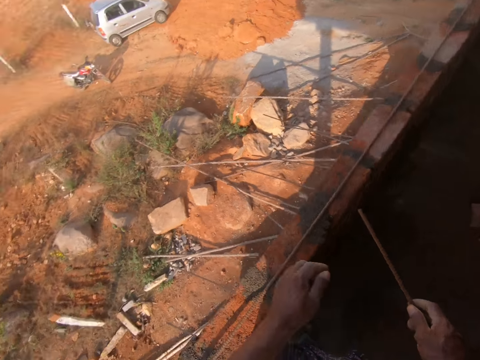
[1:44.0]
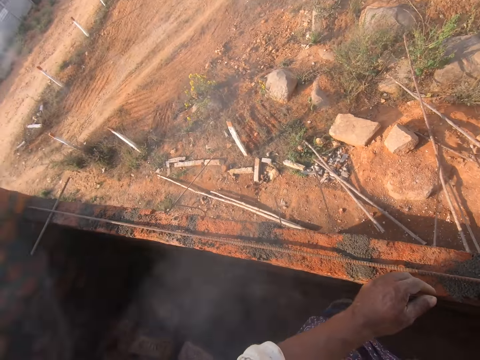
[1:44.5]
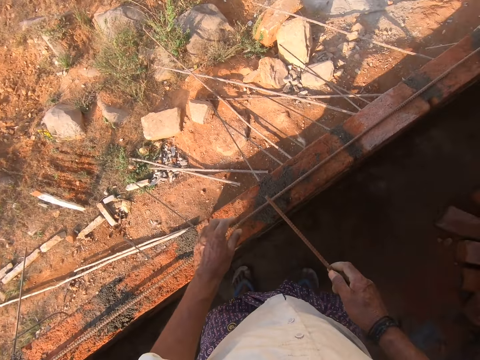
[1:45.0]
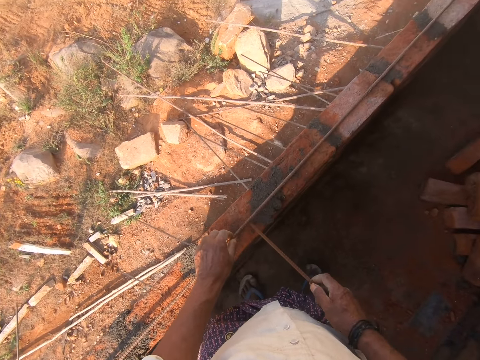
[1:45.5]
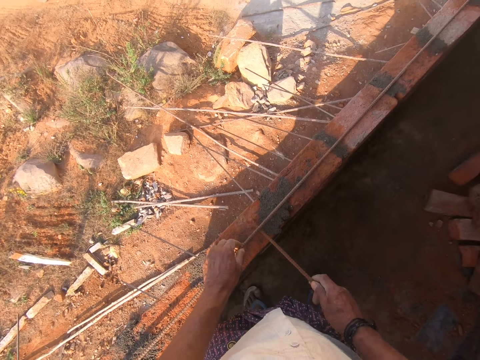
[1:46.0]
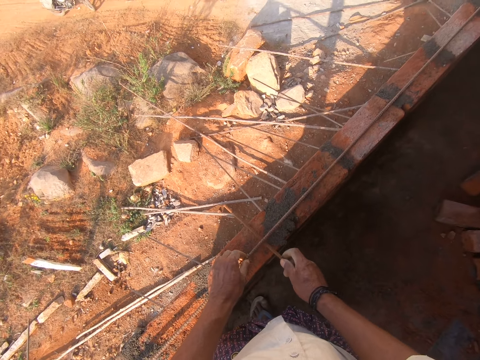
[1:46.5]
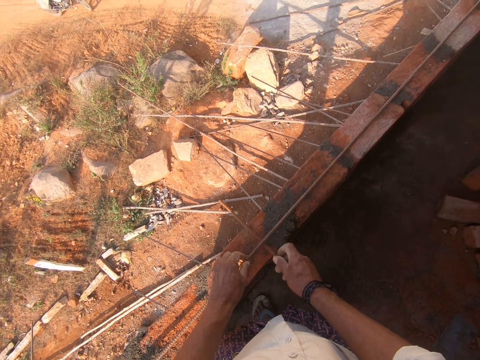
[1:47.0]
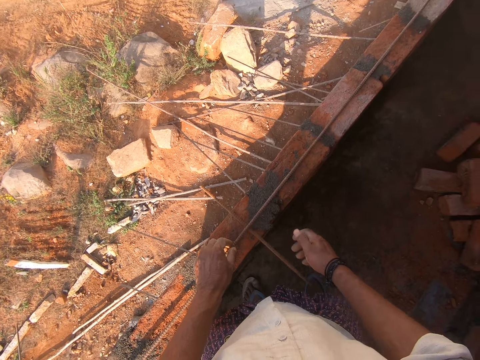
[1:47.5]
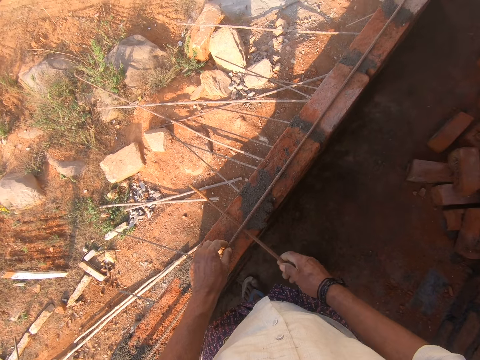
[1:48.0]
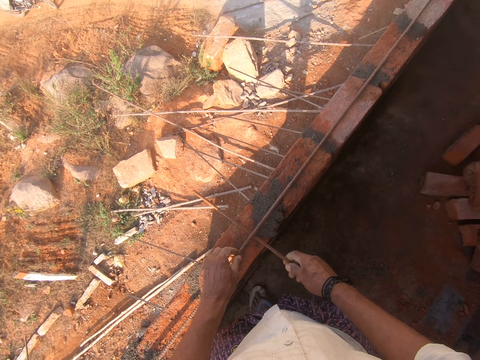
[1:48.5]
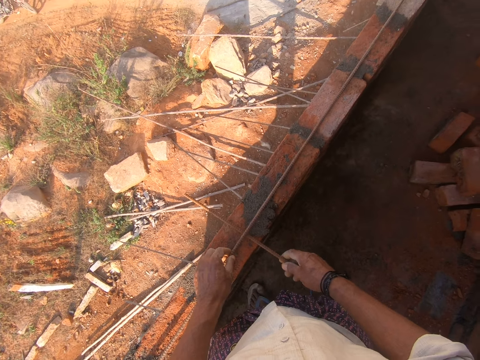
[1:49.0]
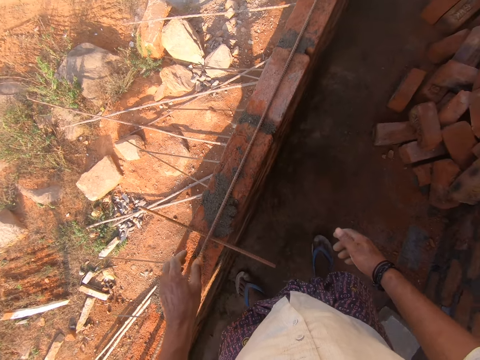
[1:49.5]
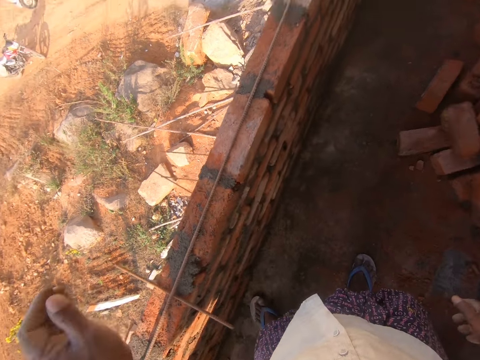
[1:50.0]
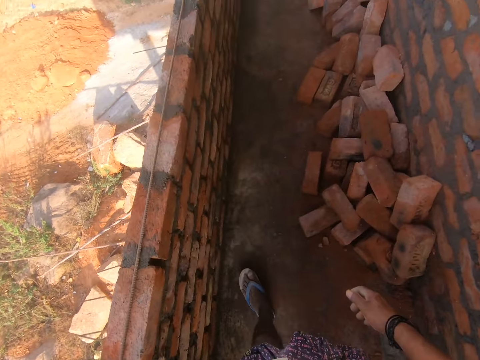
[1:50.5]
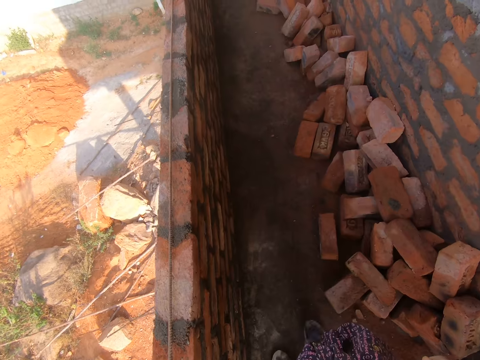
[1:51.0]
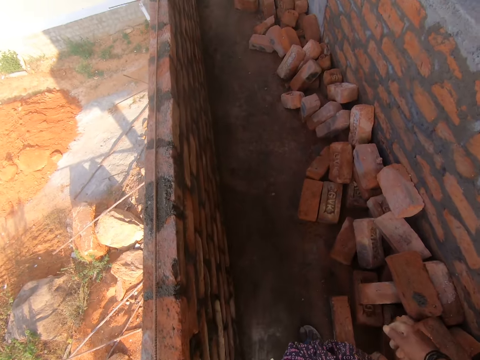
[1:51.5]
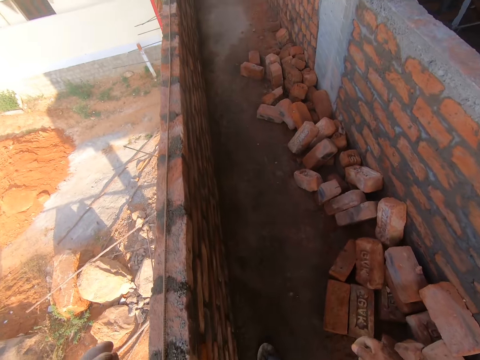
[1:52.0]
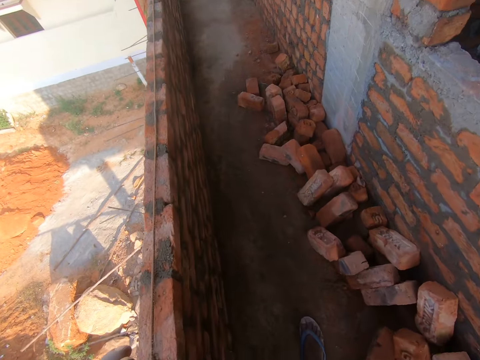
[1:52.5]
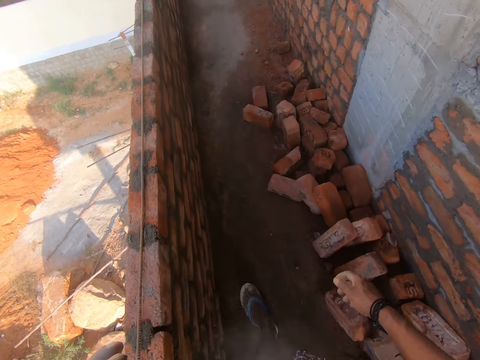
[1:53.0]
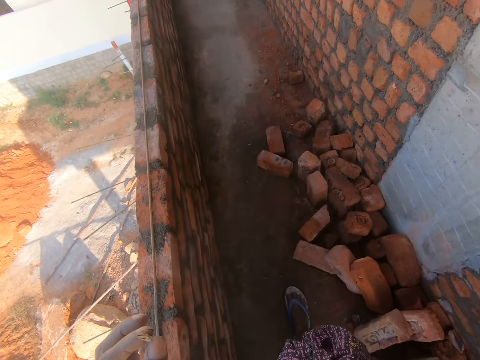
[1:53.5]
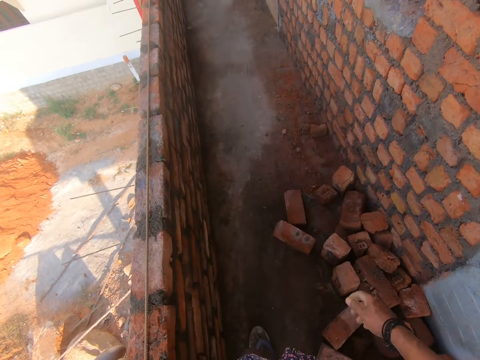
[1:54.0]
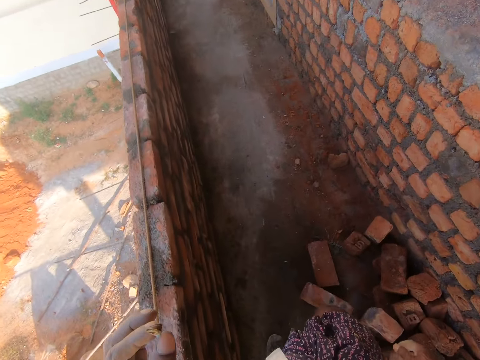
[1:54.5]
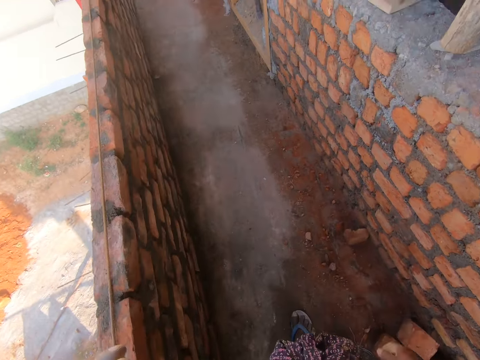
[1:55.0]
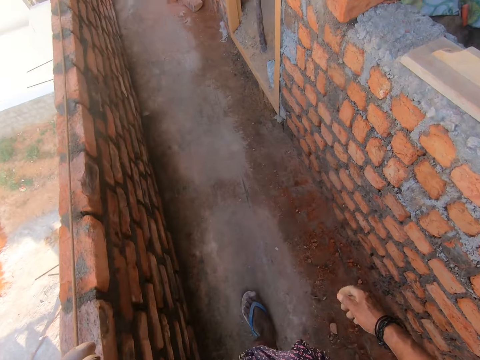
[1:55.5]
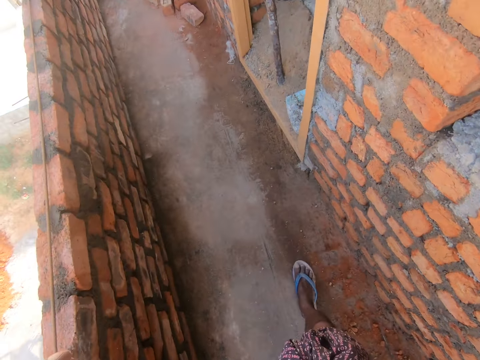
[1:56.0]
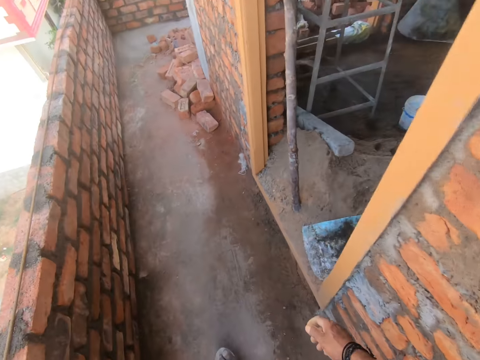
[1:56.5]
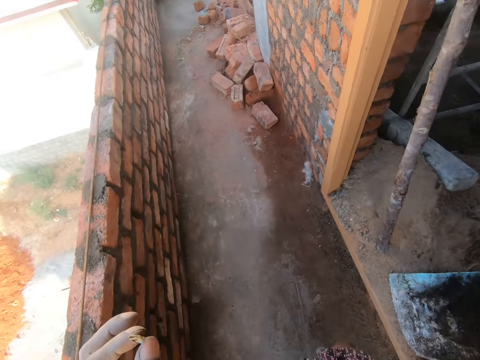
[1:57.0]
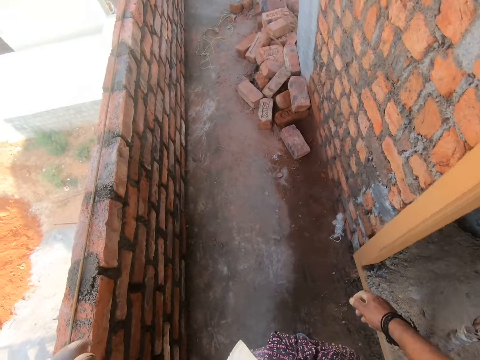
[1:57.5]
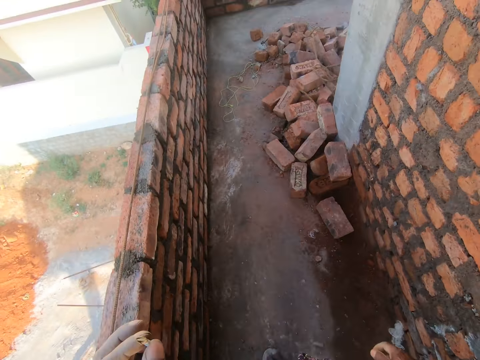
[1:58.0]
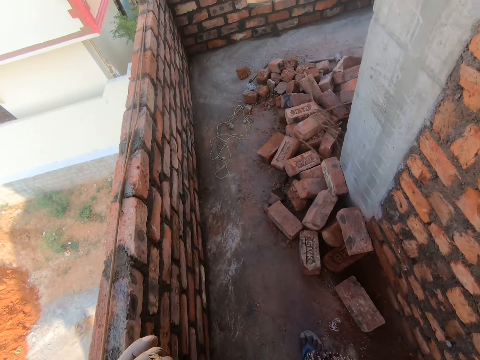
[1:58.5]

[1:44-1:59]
The camera wearer places a piece of building iron bar vertically on a brick on the wall with the right hand. They touch the piece of building iron bar on the bricks with the left hand. They walk in the building corridors. They spit saliva on the building corridor.

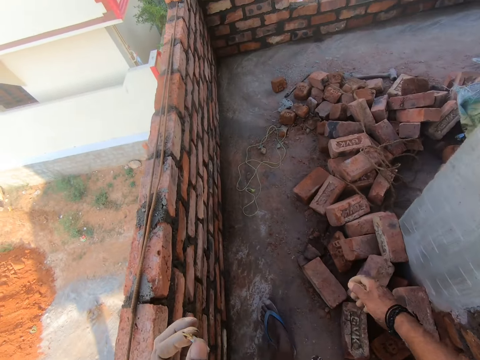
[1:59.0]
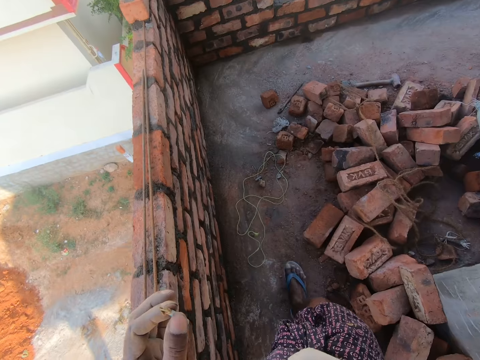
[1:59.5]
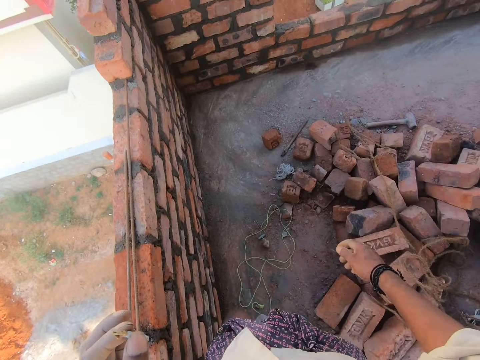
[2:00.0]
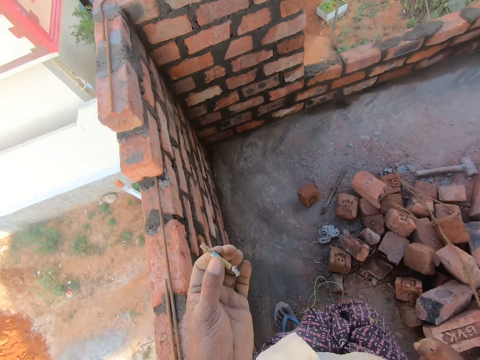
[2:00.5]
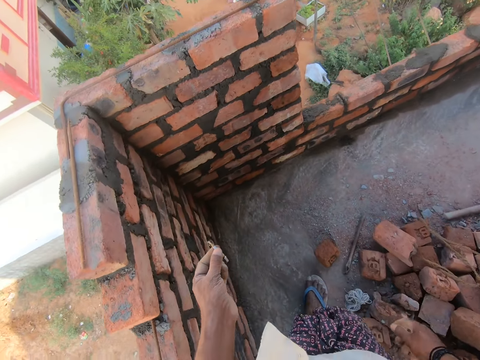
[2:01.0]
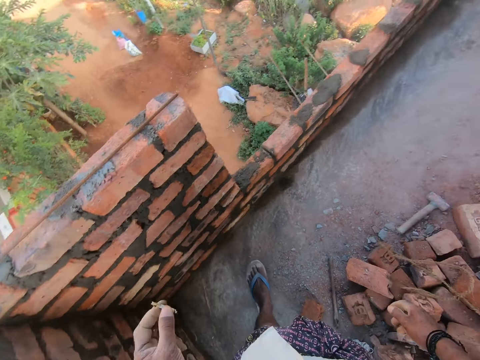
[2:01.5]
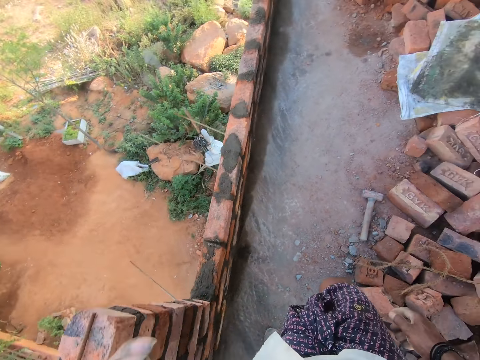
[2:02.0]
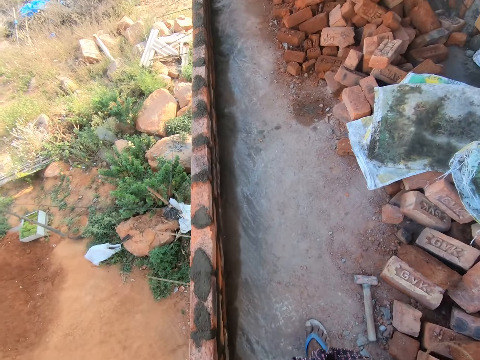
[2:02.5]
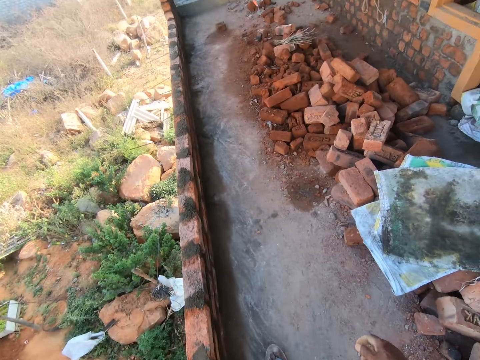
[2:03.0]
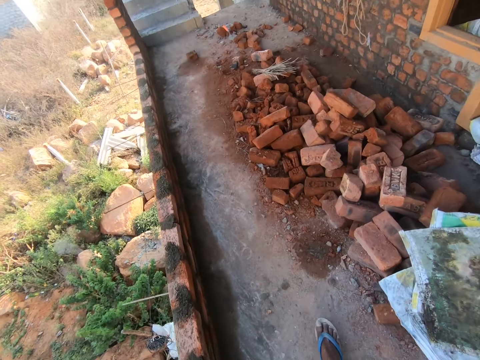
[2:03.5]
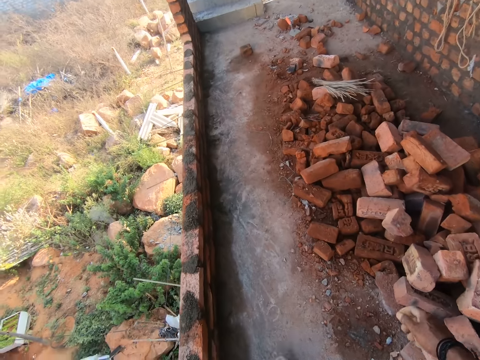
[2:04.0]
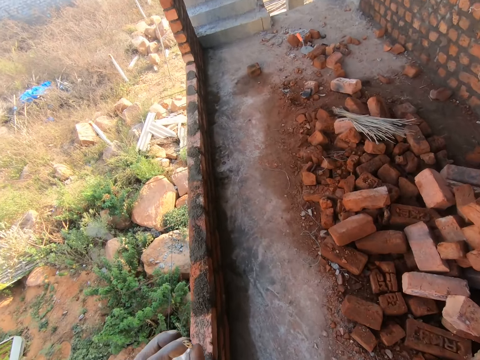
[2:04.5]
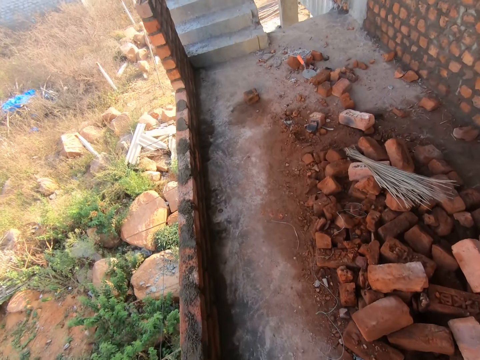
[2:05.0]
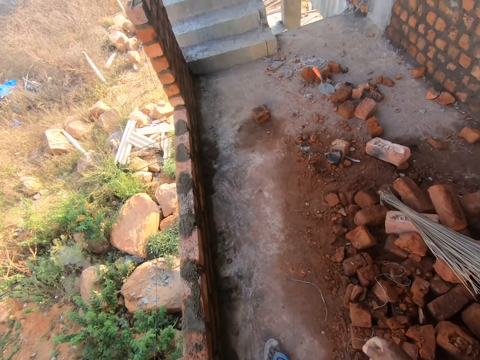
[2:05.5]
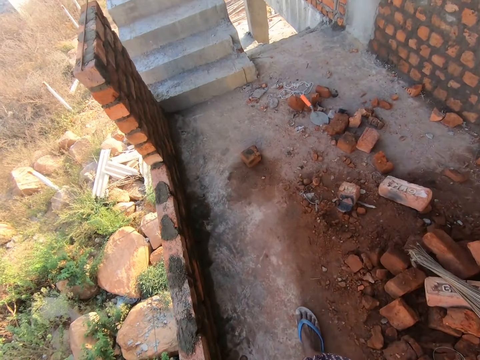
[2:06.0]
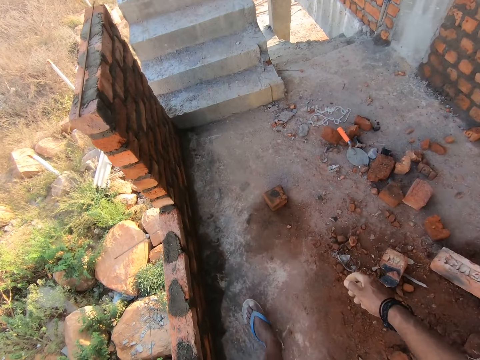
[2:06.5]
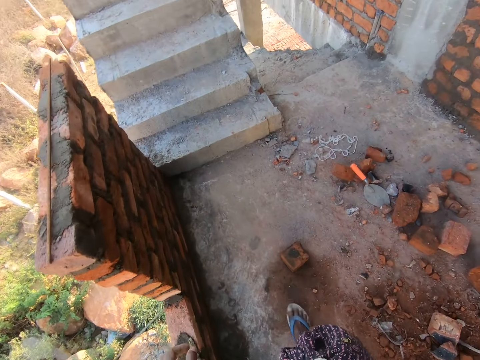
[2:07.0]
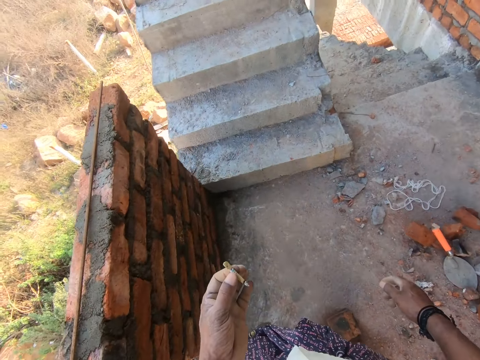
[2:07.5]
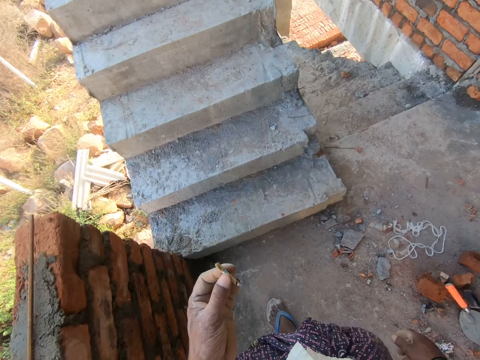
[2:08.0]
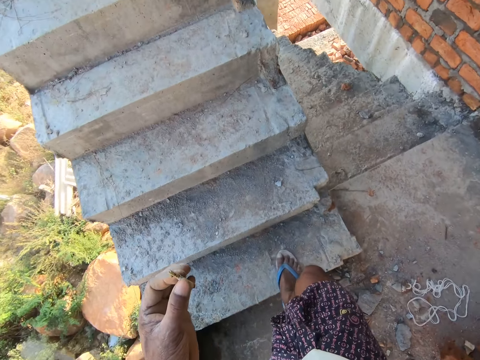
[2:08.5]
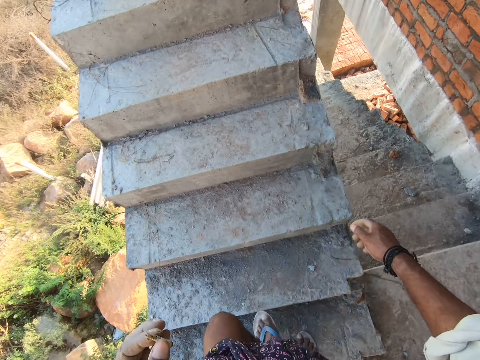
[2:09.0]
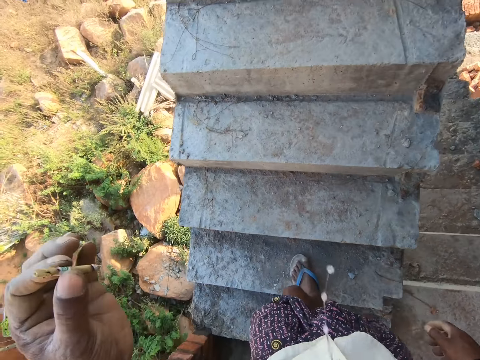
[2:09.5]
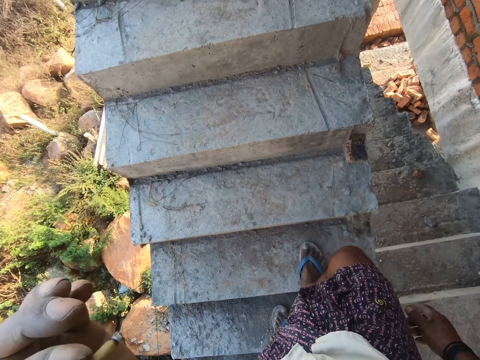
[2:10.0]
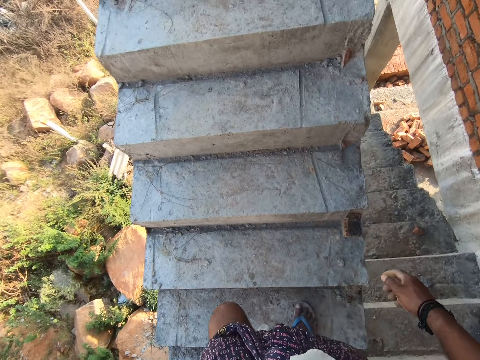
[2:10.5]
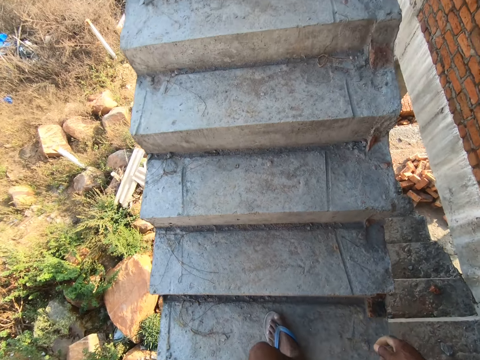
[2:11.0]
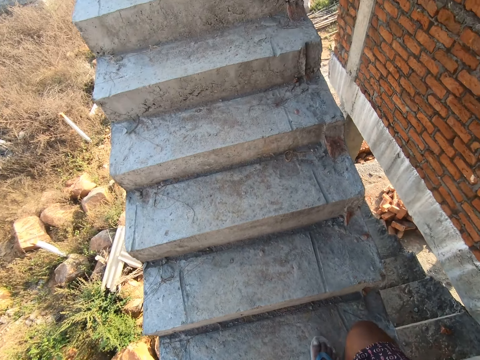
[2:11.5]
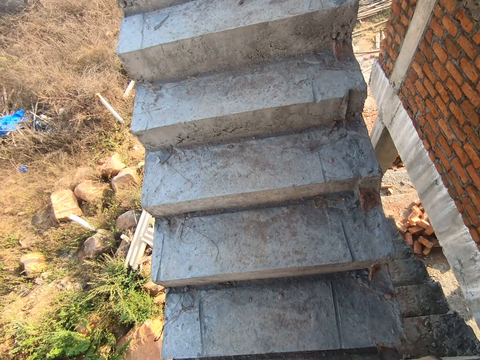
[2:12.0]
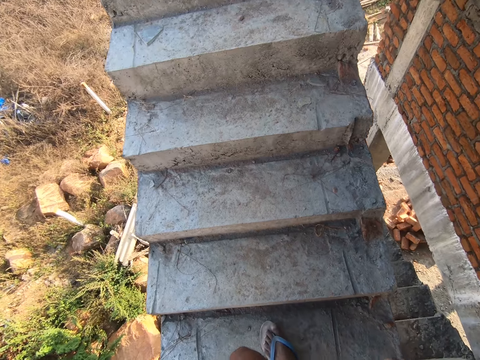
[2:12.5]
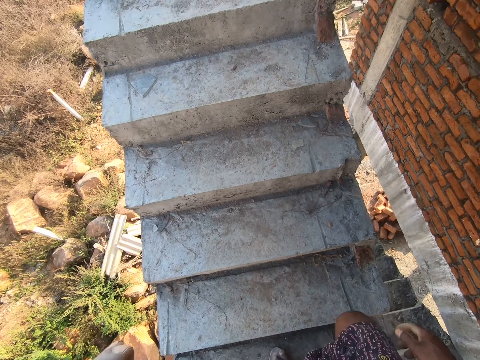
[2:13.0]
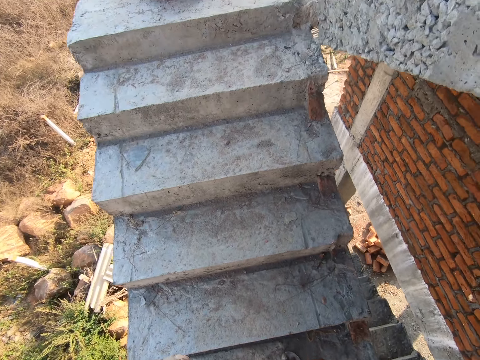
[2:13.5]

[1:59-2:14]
The camera wearer lowers a cigarette in his left hand. He takes the cigarette to his mouth with the left hand. He holds the cigarette. He goes up through the building staircase. He spits saliva on the staircase. He goes up through the building staircase.
